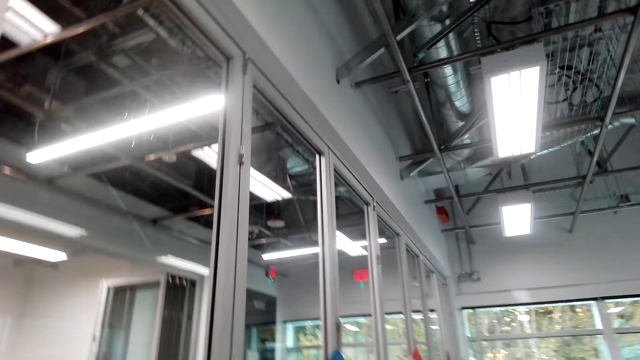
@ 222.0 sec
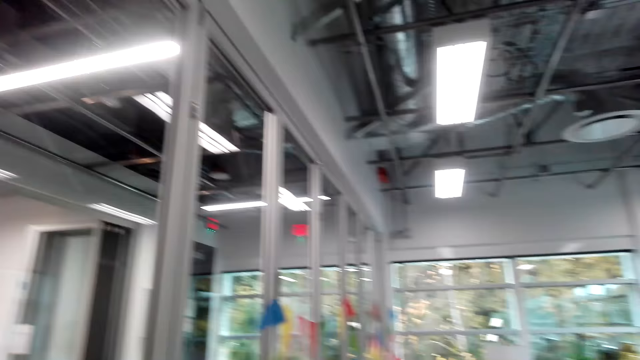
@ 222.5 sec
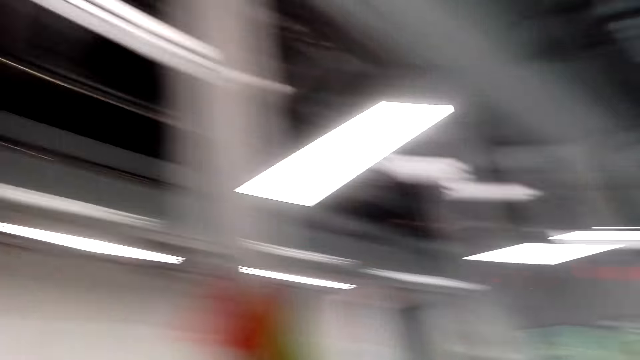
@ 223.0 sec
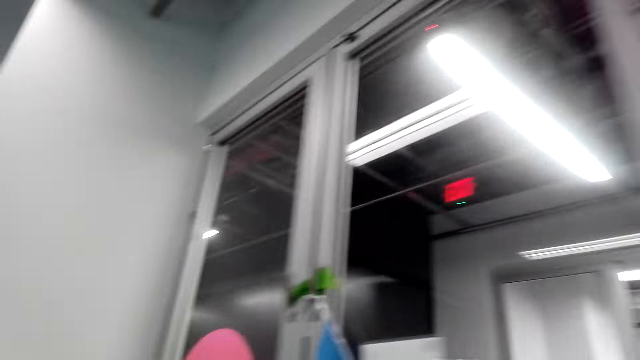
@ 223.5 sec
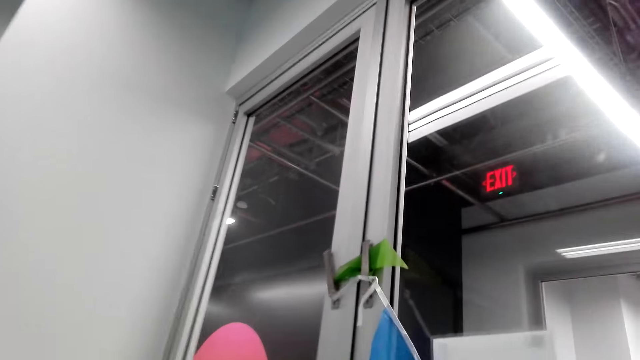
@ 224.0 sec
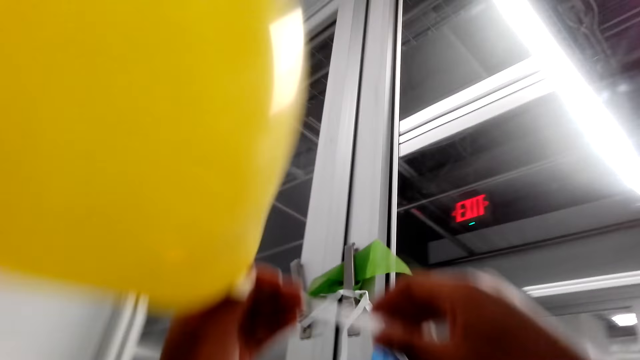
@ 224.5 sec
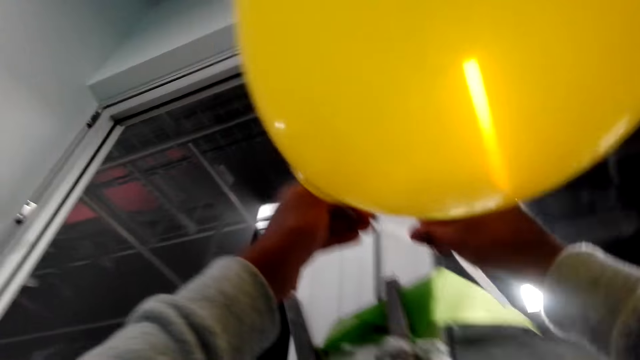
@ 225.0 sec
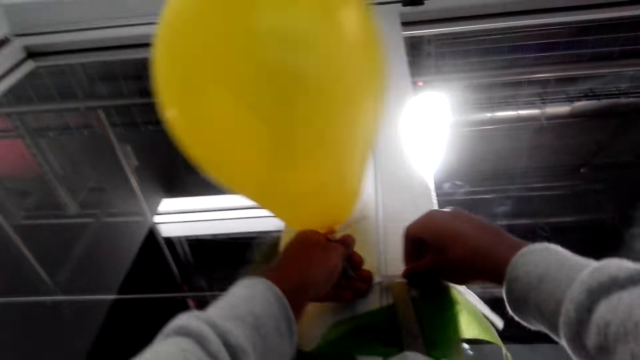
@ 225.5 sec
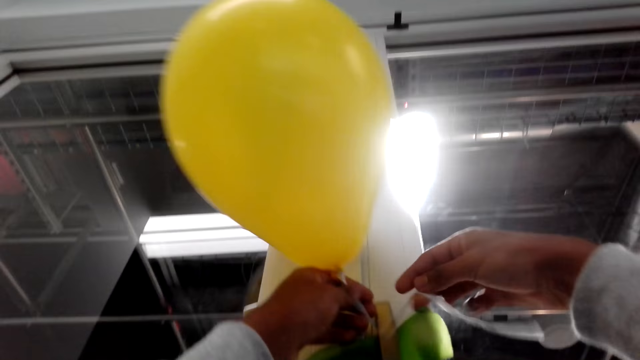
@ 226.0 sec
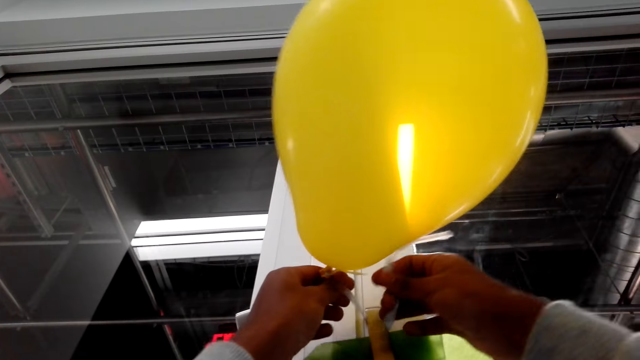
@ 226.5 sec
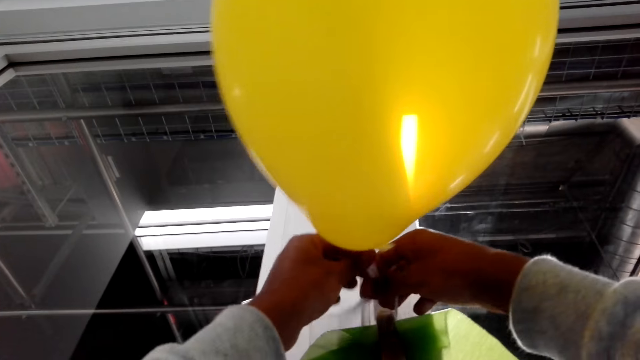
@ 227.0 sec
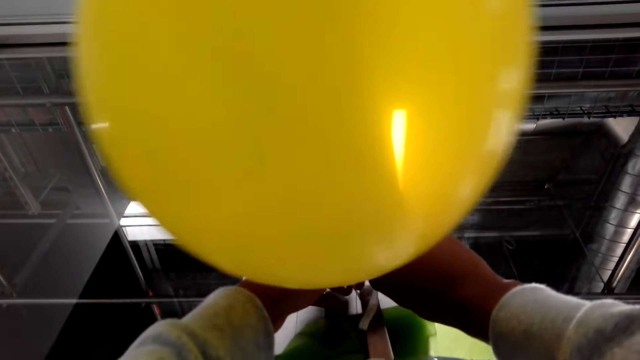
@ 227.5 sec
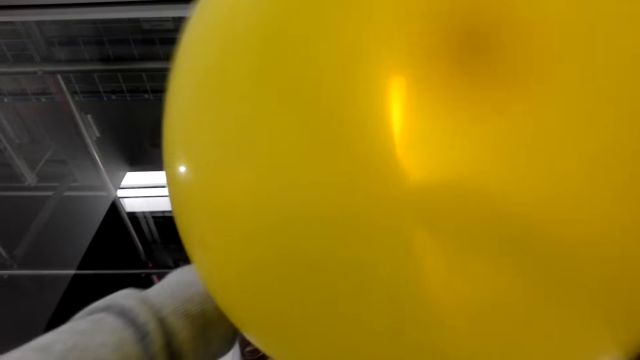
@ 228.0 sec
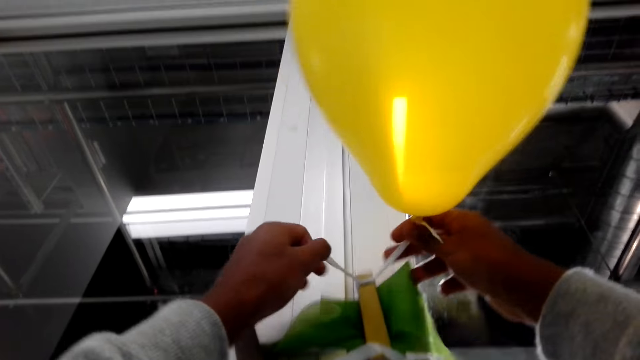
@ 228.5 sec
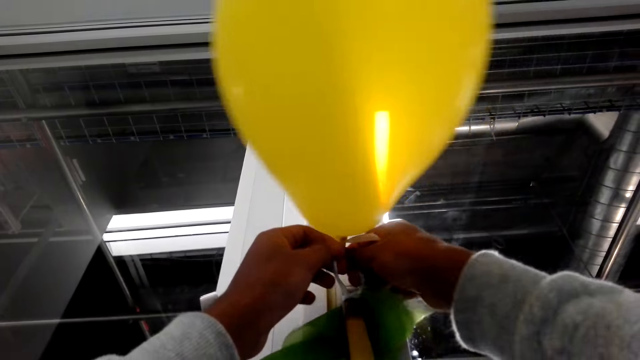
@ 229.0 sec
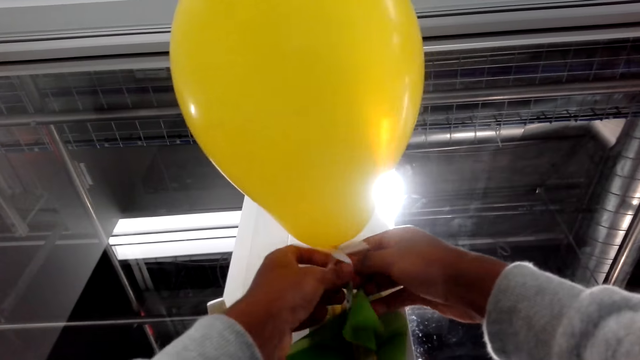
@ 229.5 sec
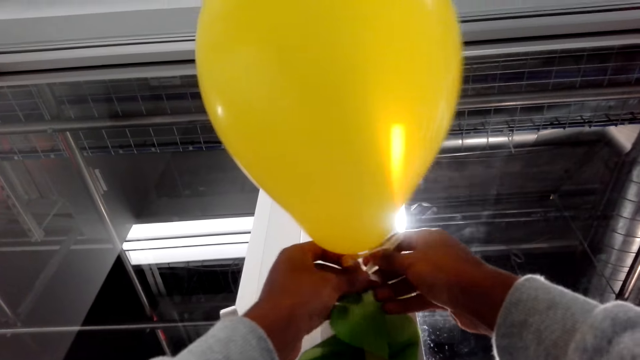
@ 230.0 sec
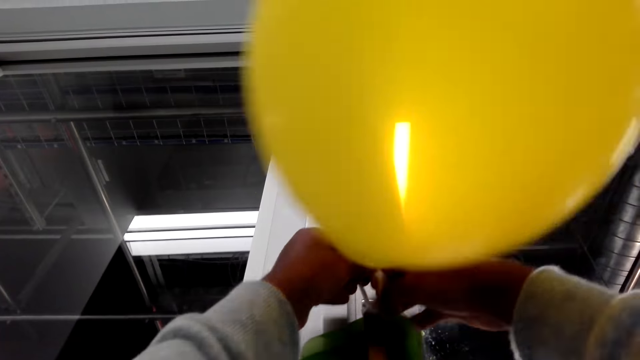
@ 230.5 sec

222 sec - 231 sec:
The camera wearer sings. They hang the balloon on the wall. They tie the balloon on the door handle.

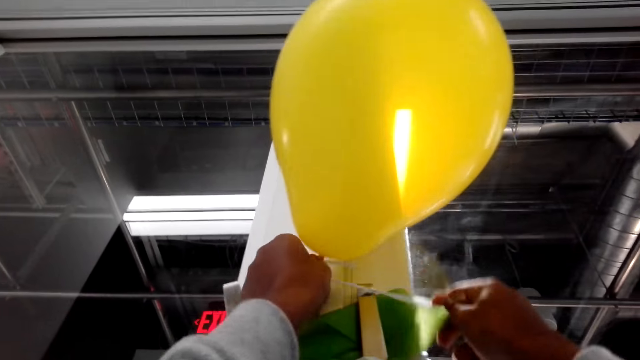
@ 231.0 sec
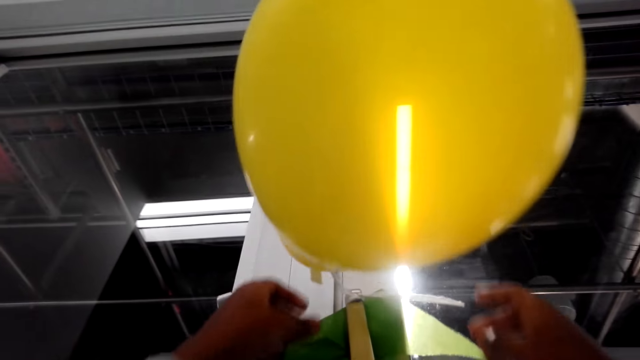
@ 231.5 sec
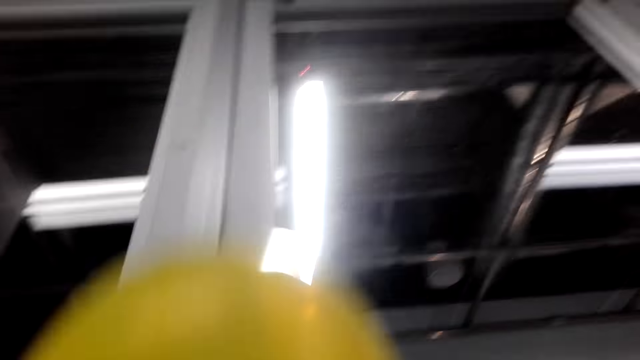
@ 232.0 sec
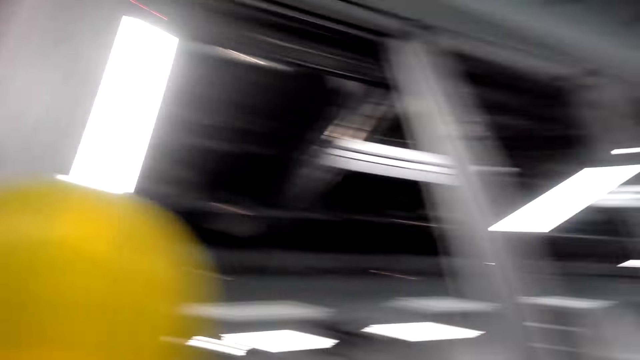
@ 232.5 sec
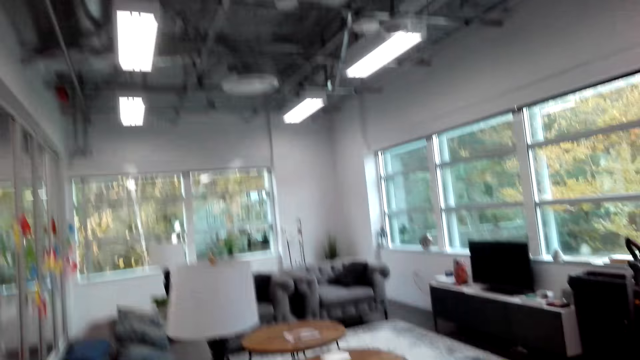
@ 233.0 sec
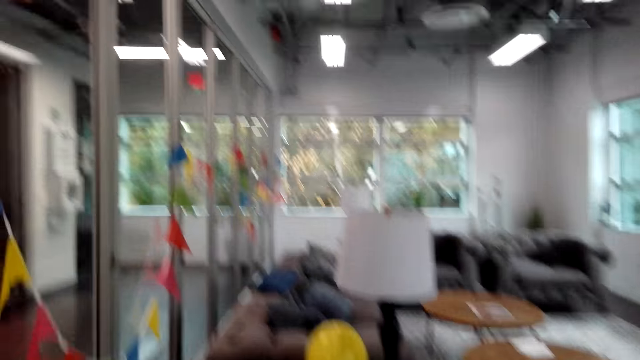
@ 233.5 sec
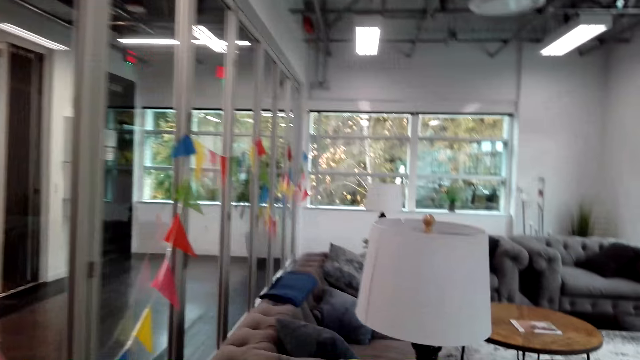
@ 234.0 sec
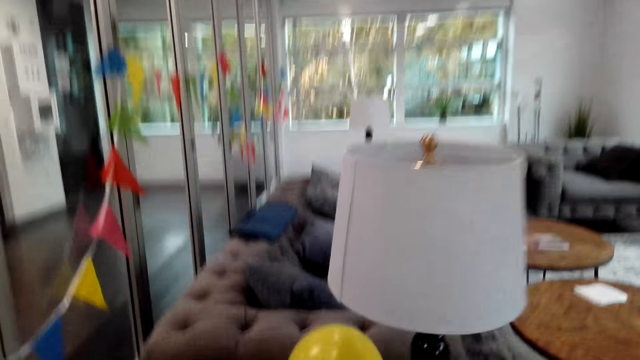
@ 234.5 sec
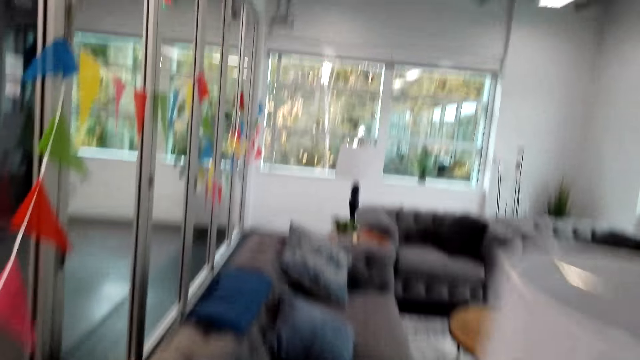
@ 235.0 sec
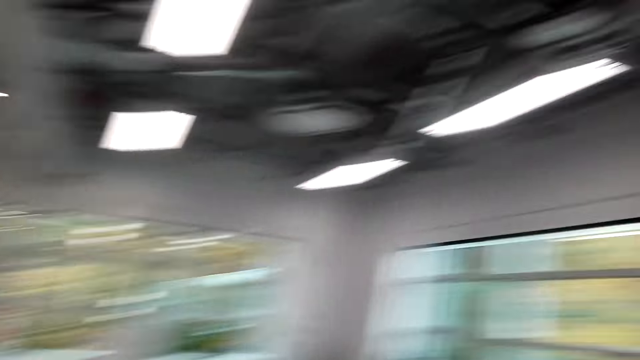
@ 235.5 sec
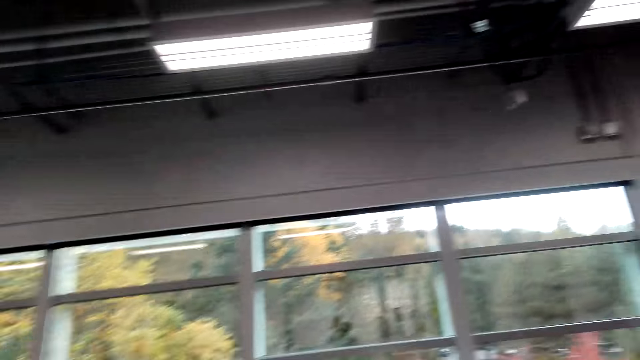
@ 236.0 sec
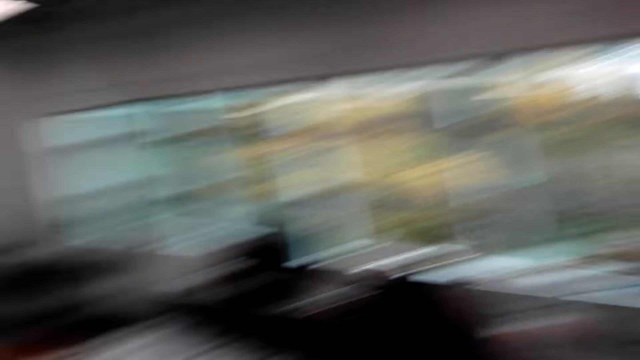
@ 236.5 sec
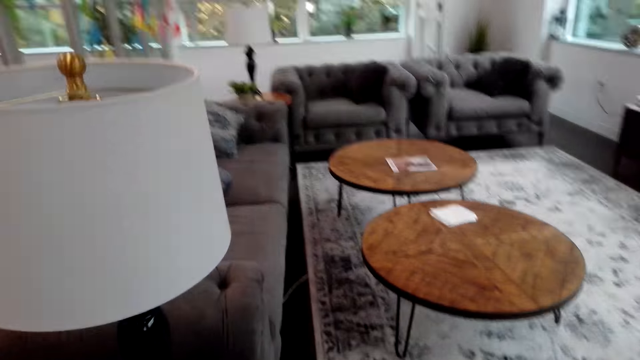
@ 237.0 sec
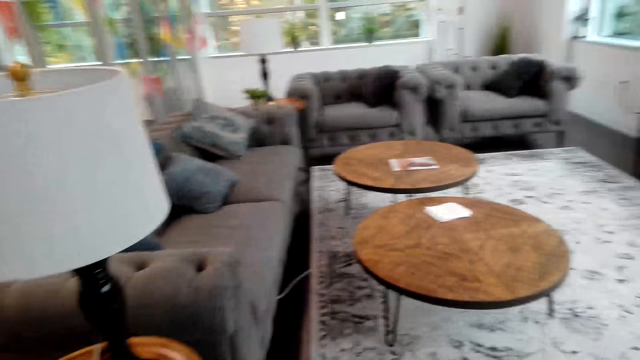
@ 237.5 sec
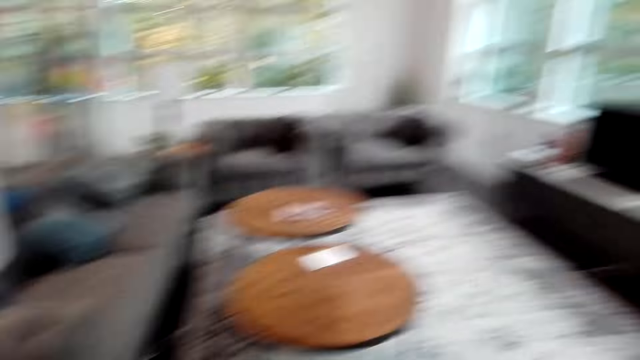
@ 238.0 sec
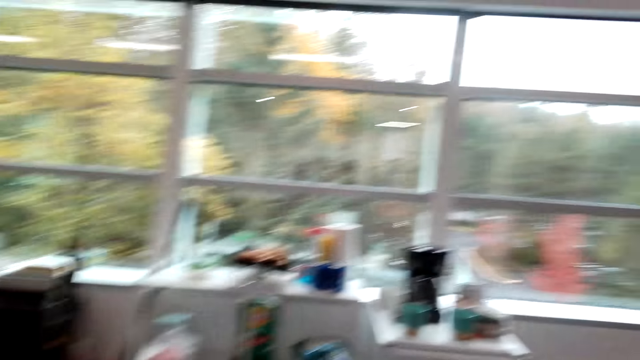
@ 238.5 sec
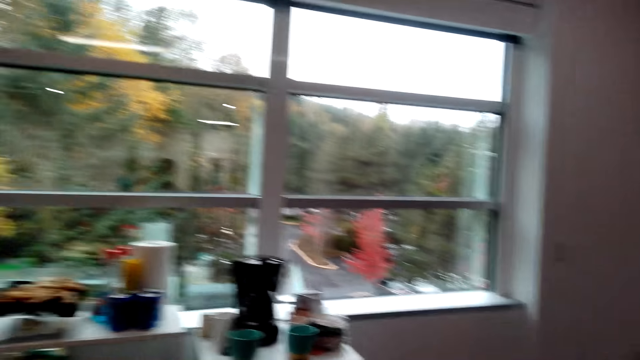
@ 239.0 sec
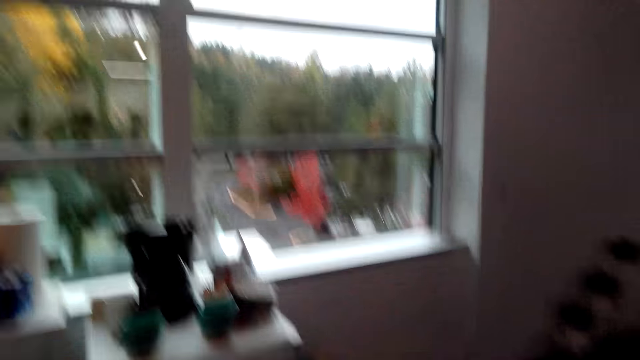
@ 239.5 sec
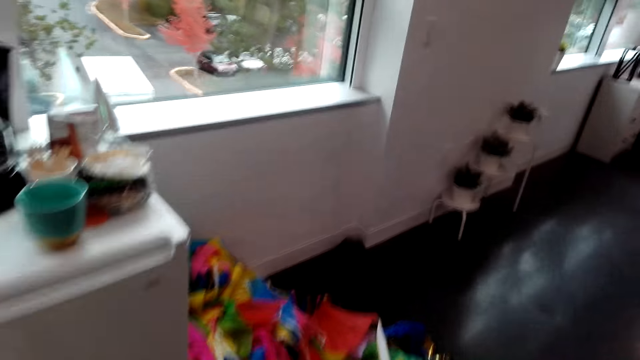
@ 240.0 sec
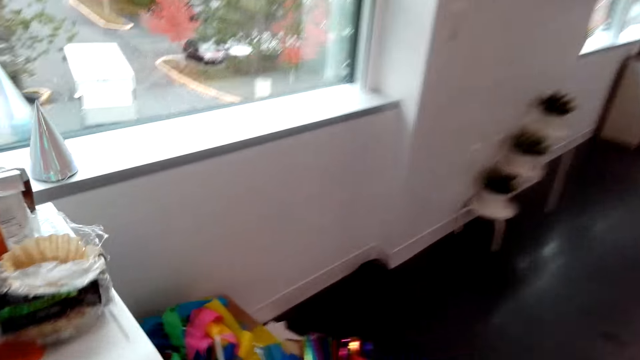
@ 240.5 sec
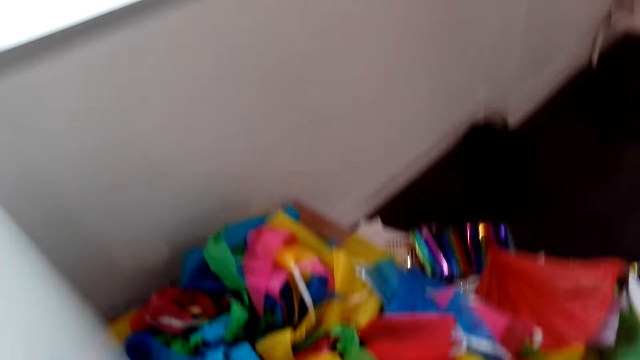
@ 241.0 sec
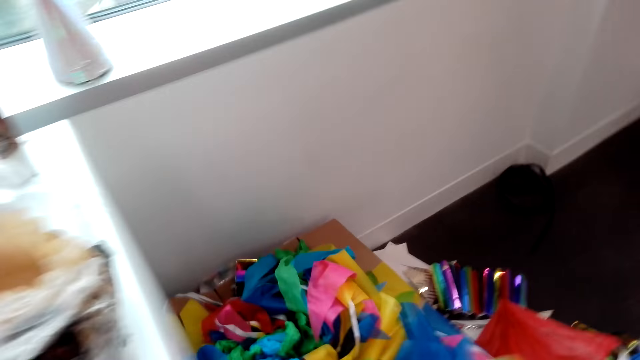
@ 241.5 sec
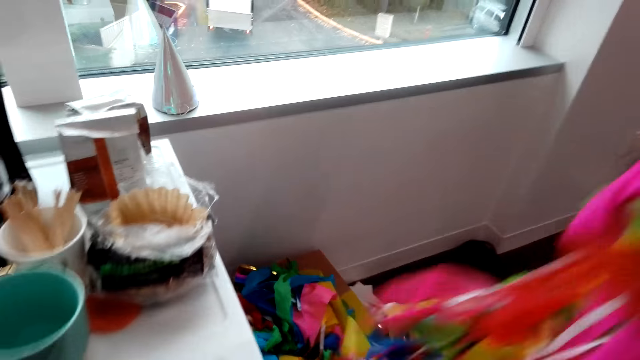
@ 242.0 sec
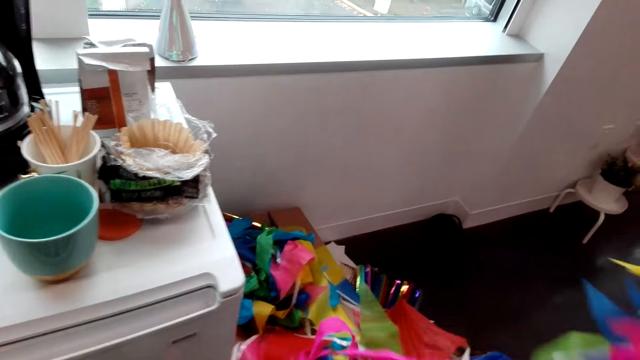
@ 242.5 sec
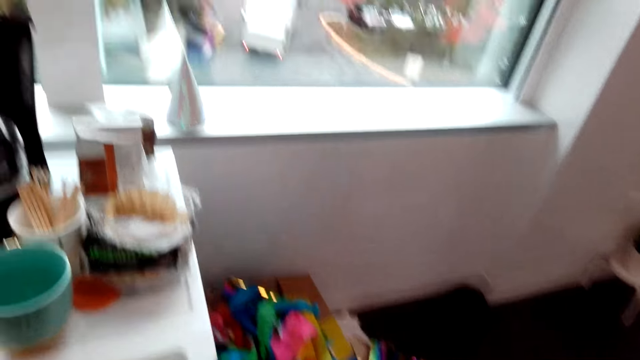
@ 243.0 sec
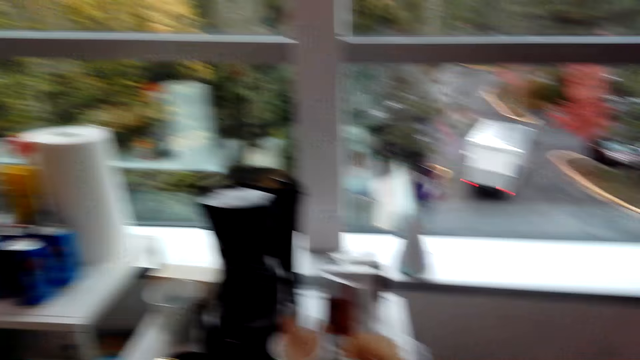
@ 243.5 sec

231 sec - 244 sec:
The camera wearer walks. They cough. They pick more decorative items from the floor.
